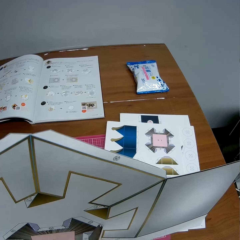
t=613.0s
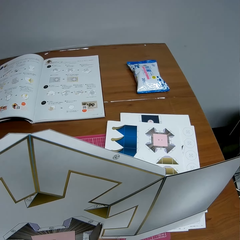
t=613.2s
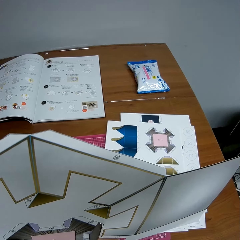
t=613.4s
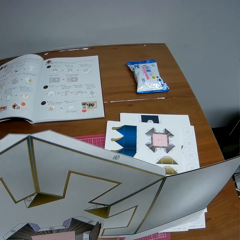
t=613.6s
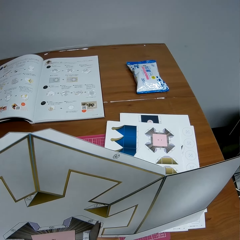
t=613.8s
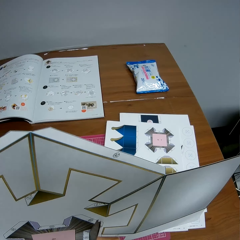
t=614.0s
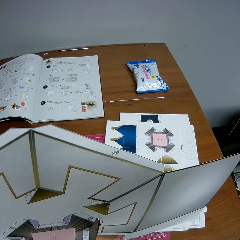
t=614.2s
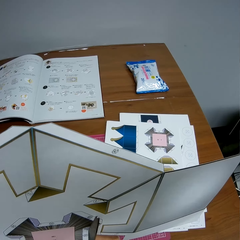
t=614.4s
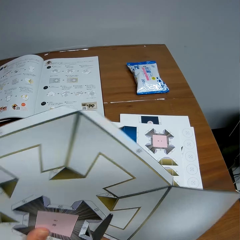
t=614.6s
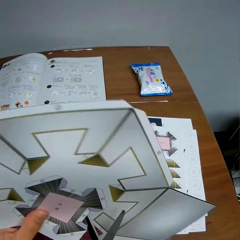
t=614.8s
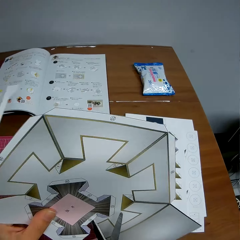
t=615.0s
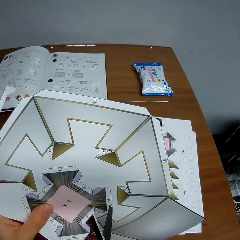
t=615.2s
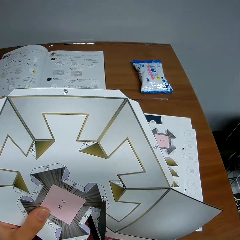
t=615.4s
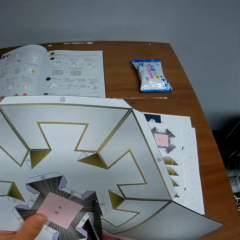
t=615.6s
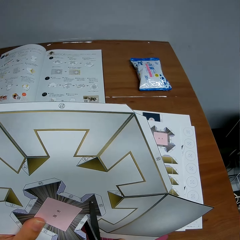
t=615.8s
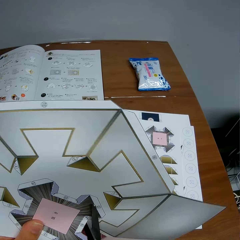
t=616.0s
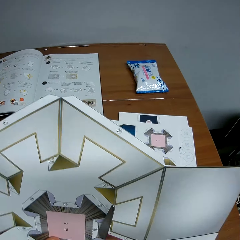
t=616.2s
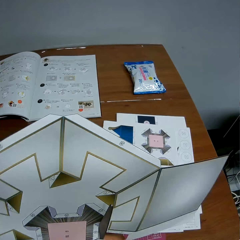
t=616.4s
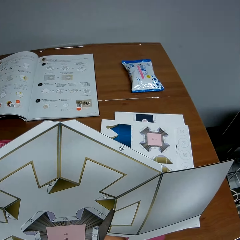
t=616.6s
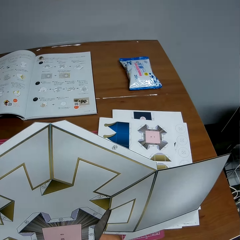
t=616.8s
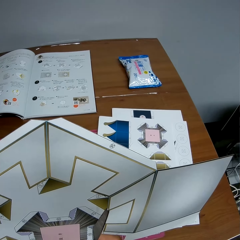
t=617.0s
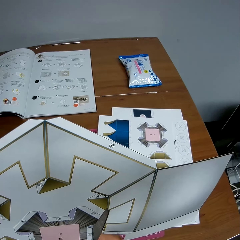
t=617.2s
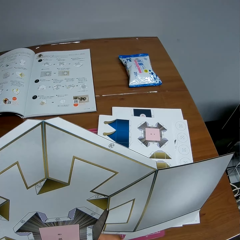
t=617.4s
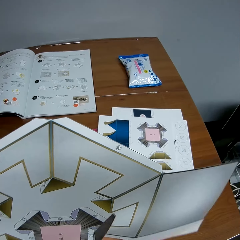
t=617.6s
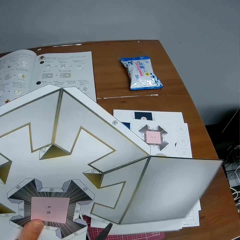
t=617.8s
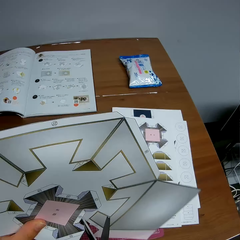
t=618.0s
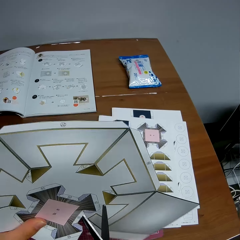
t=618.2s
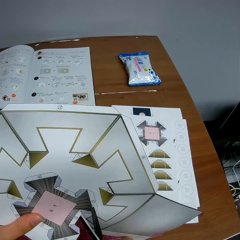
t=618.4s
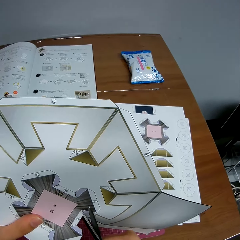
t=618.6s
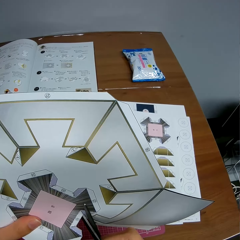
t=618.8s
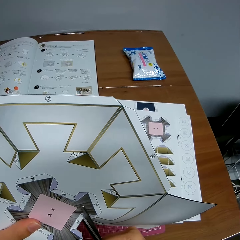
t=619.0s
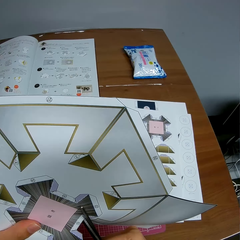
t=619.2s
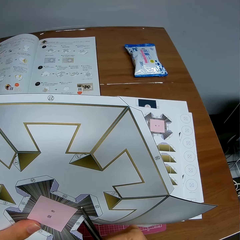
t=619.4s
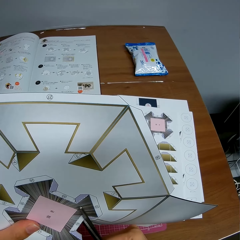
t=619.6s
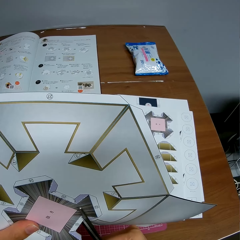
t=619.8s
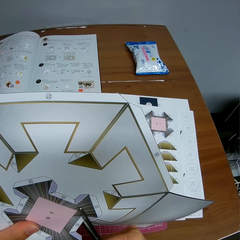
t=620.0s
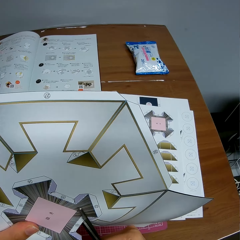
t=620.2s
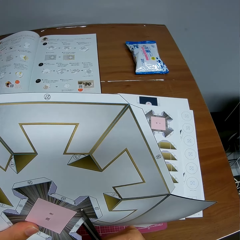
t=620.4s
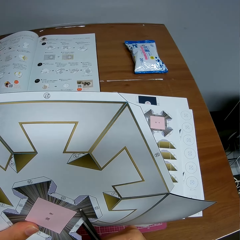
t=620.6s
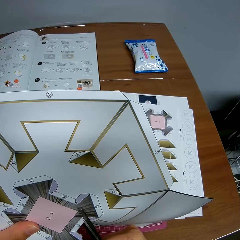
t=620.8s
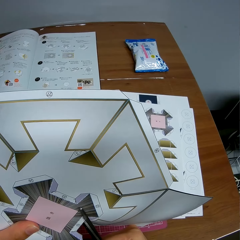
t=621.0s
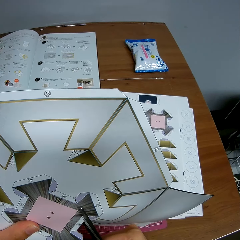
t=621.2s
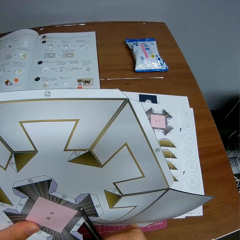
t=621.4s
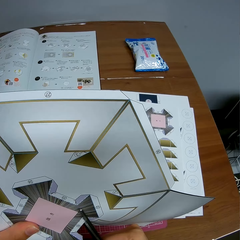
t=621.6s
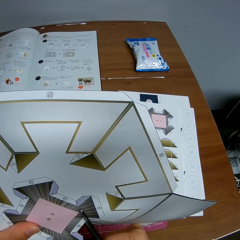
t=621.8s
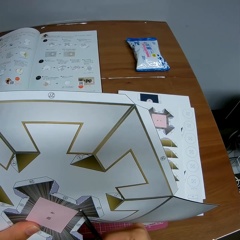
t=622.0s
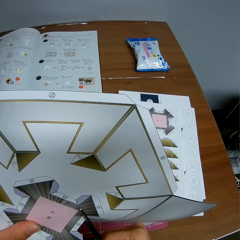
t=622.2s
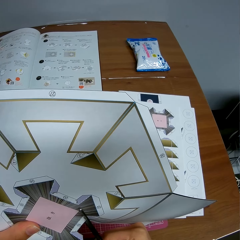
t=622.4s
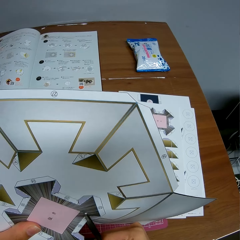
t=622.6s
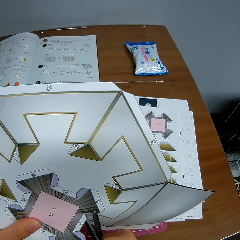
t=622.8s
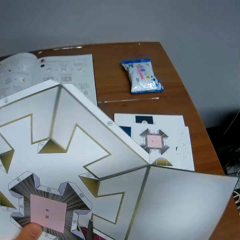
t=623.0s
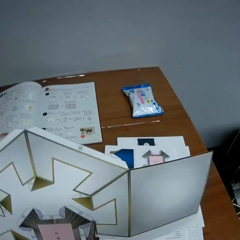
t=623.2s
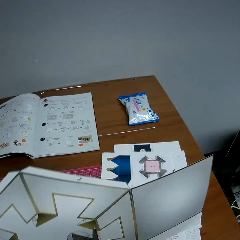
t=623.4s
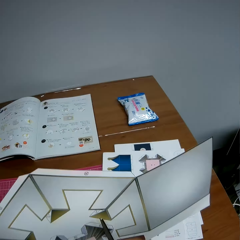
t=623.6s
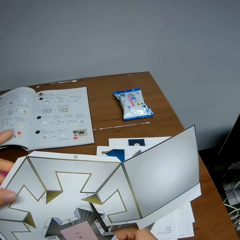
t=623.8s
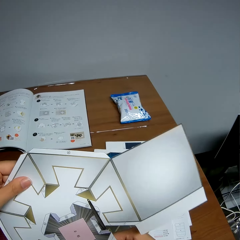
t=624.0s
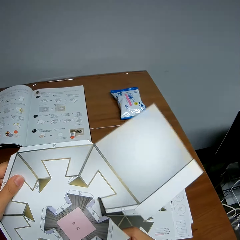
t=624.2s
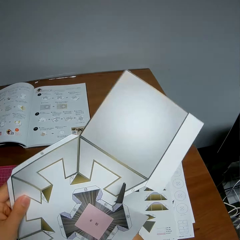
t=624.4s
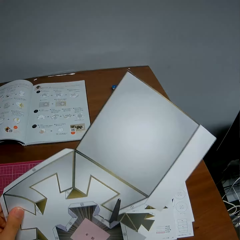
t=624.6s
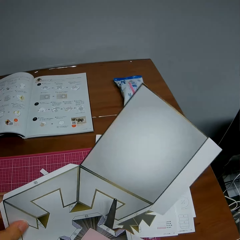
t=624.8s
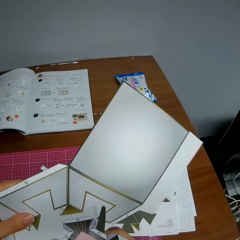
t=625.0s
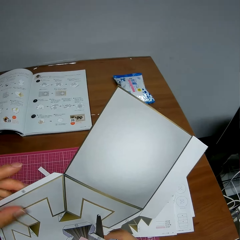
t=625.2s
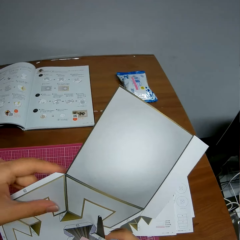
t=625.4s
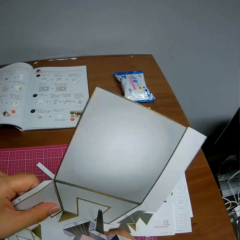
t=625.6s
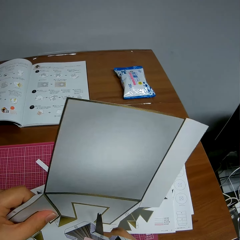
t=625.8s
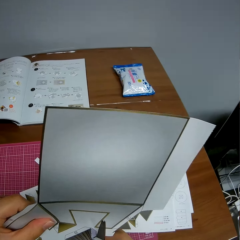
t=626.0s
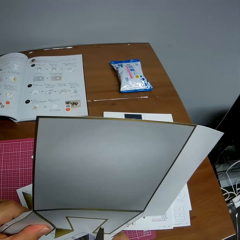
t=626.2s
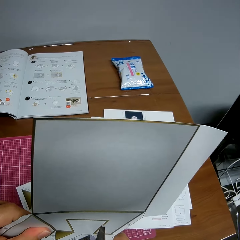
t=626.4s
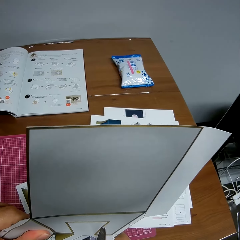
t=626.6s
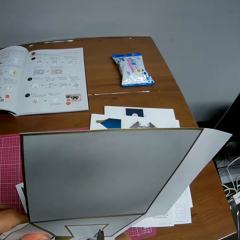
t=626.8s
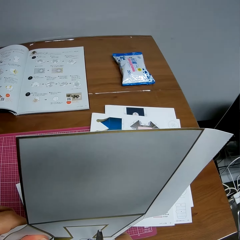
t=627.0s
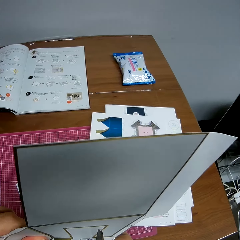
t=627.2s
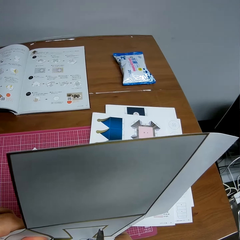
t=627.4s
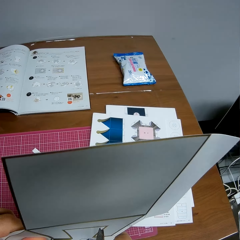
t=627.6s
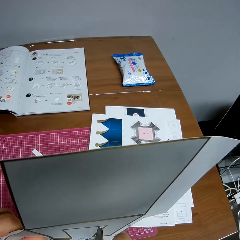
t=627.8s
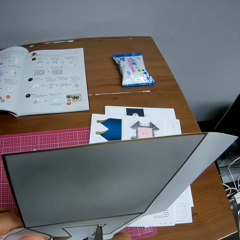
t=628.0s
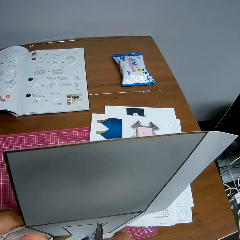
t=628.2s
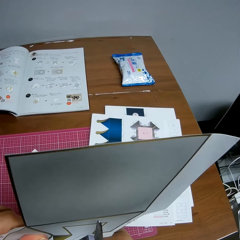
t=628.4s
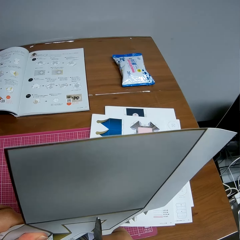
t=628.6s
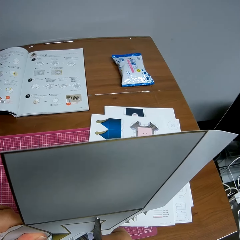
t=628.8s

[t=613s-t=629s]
The camera wearer moves the hand. They cut the paper with the scissors. They turn the paper. They cut the paper with the scissors. They move the hand. They cut the paper with the scissors.

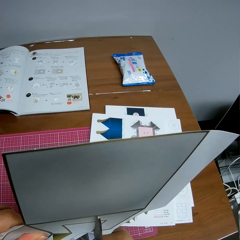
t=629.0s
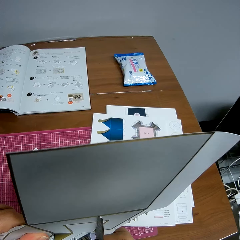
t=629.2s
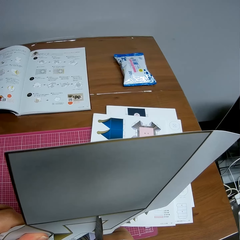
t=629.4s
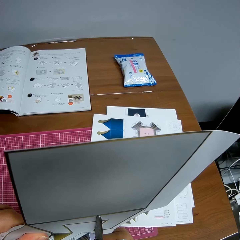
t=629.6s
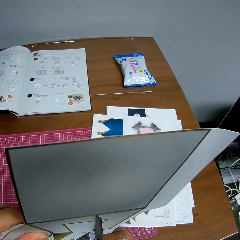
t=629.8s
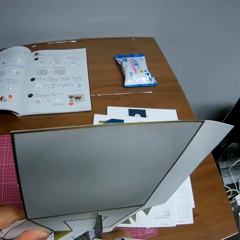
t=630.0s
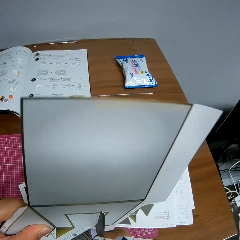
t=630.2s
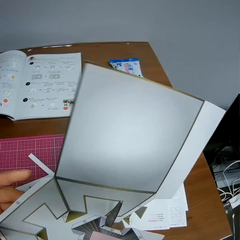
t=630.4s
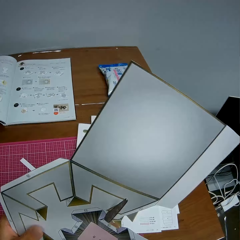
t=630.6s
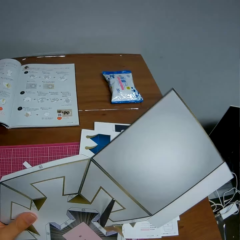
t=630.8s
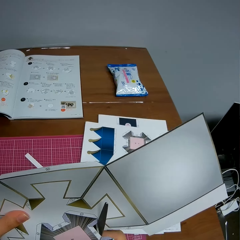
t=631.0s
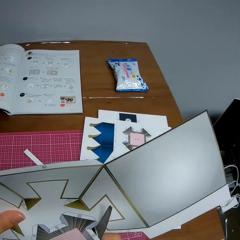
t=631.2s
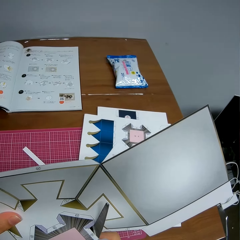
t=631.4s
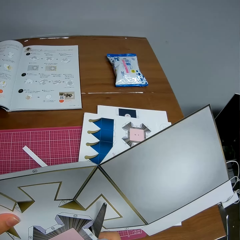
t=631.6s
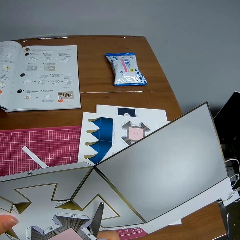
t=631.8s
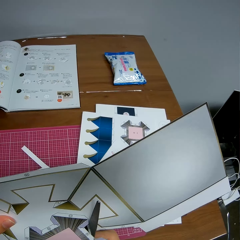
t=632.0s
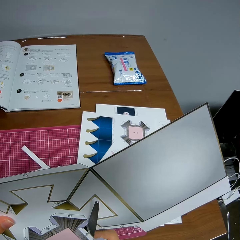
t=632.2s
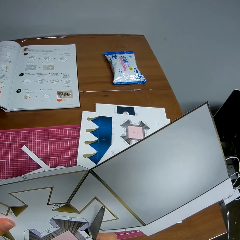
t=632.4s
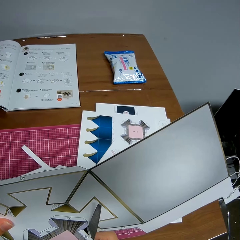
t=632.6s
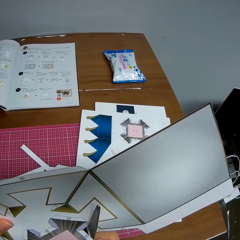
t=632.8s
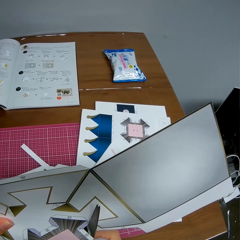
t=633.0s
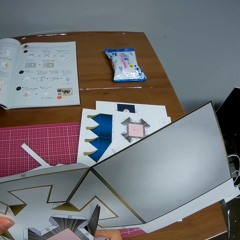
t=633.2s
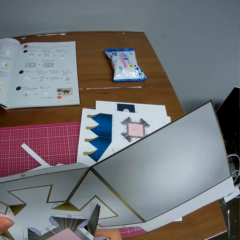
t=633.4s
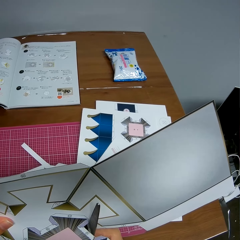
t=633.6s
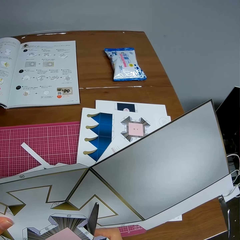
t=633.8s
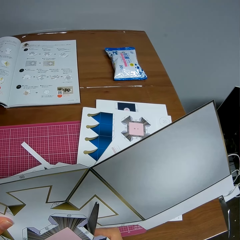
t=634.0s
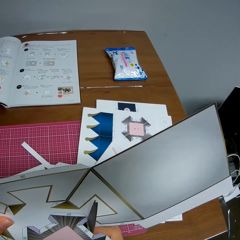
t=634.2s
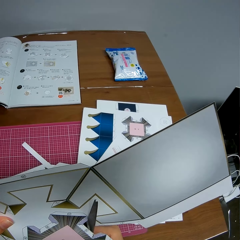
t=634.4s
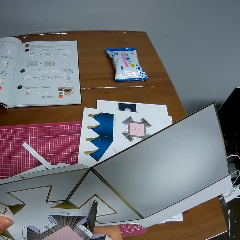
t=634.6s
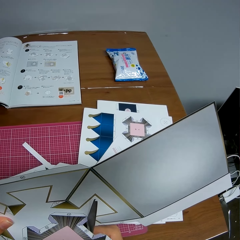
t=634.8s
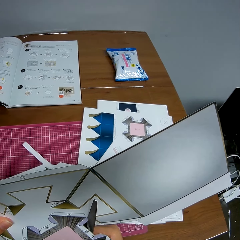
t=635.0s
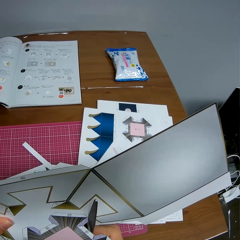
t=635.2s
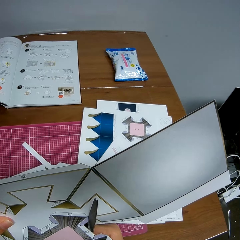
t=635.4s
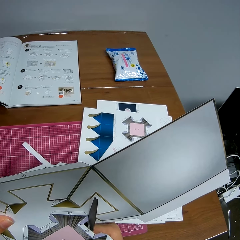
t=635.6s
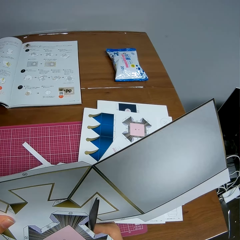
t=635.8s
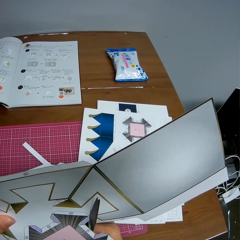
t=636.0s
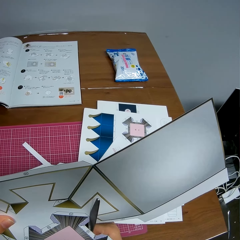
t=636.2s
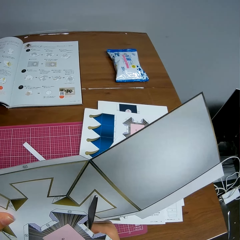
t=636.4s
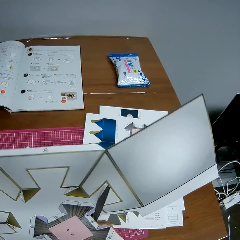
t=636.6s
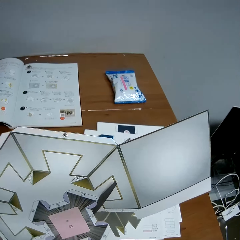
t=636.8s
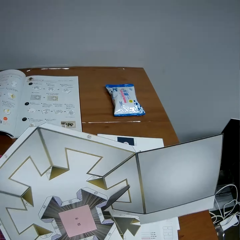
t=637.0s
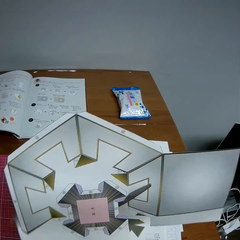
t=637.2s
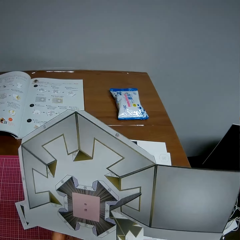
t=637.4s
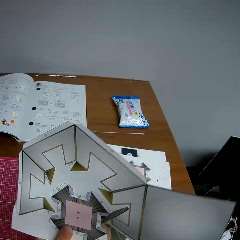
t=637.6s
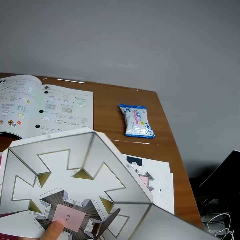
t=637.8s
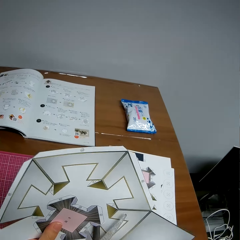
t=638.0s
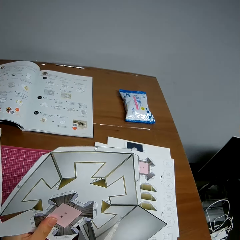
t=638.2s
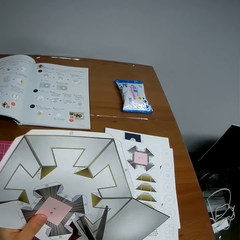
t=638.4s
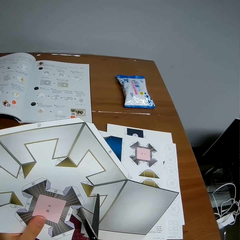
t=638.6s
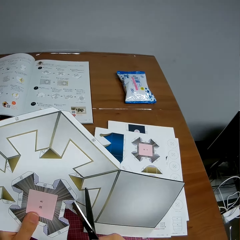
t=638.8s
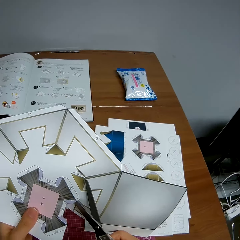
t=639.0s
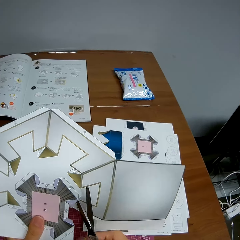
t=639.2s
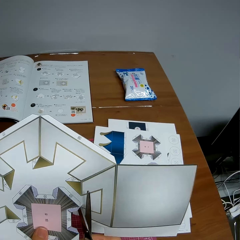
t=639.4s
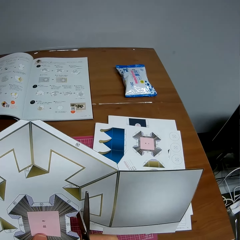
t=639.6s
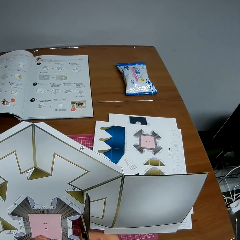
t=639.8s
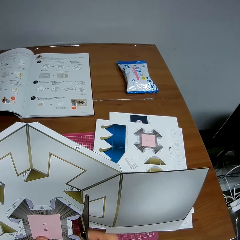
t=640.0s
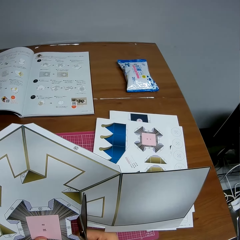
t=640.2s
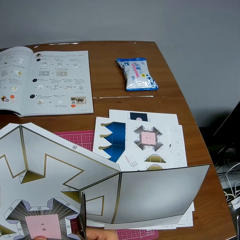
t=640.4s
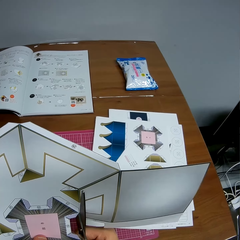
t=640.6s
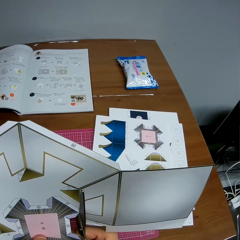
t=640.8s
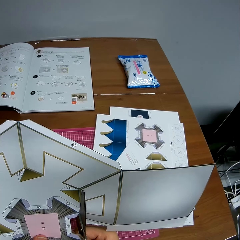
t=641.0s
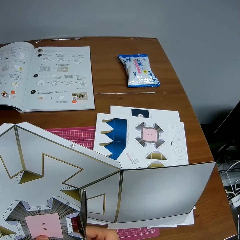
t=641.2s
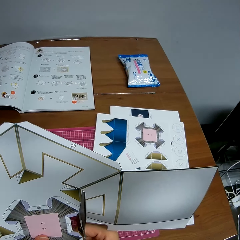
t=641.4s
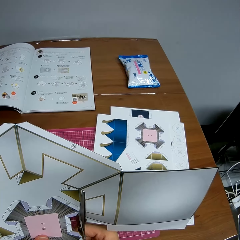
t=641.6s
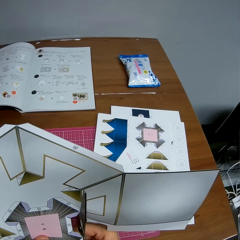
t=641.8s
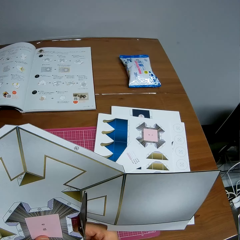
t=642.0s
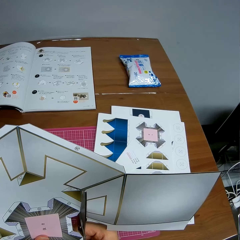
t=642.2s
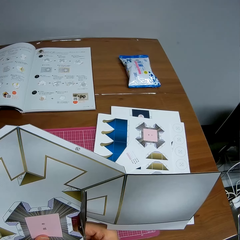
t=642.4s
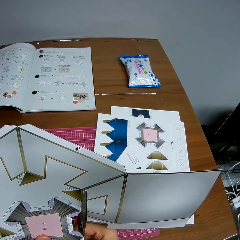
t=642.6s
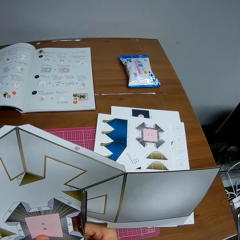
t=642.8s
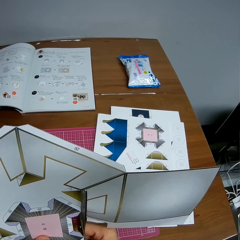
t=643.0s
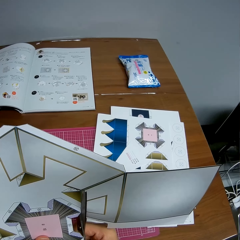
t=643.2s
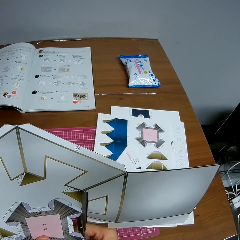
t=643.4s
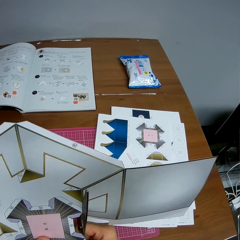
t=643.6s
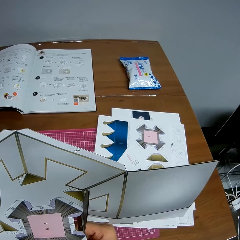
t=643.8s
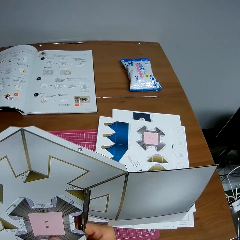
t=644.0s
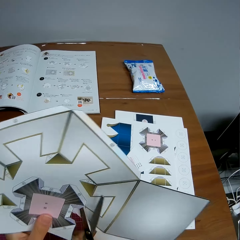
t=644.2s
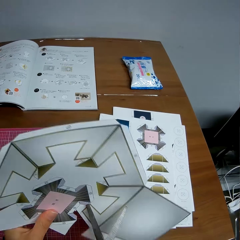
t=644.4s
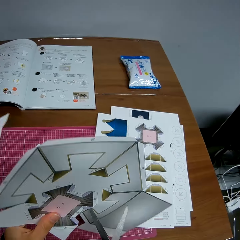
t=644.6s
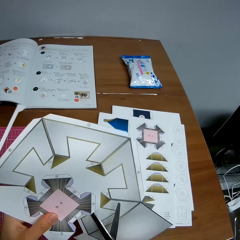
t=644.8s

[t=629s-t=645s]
The camera wearer moves the paper. They cut the paper with the scissors. They move the hand. They cut the paper with the scissors.
